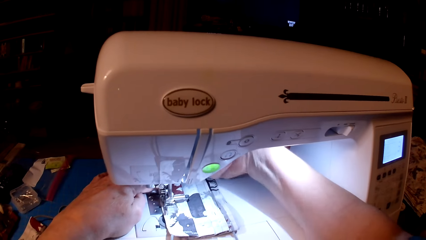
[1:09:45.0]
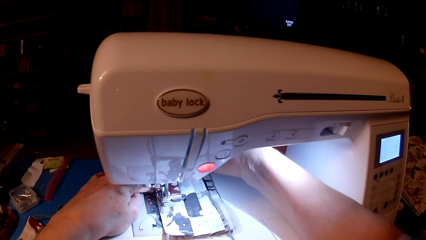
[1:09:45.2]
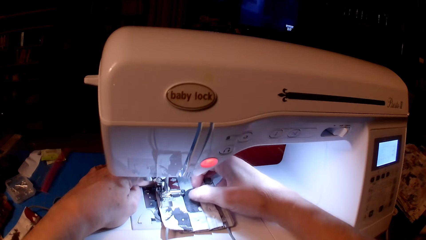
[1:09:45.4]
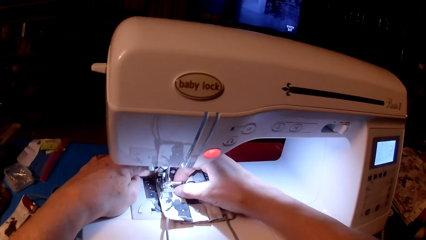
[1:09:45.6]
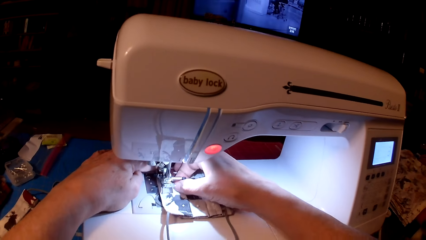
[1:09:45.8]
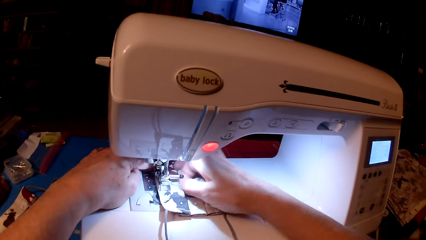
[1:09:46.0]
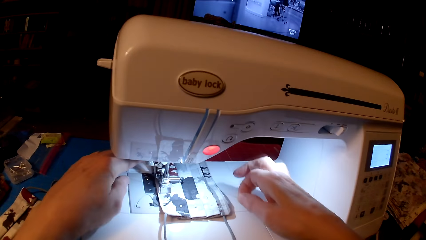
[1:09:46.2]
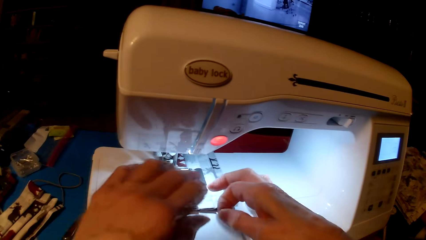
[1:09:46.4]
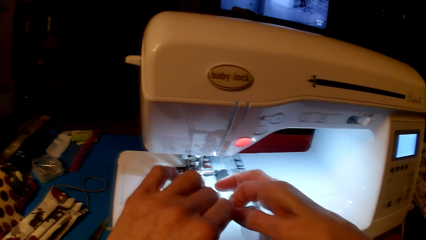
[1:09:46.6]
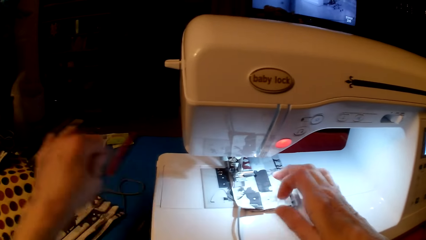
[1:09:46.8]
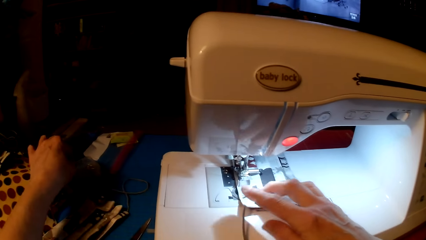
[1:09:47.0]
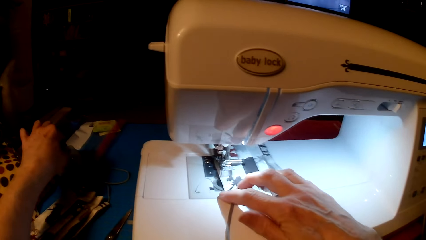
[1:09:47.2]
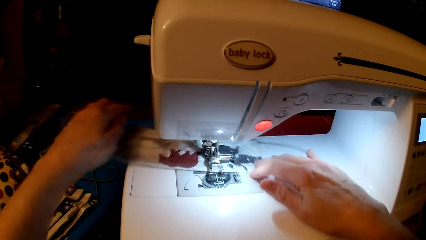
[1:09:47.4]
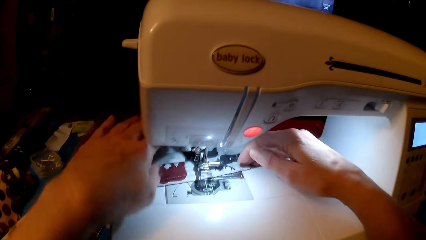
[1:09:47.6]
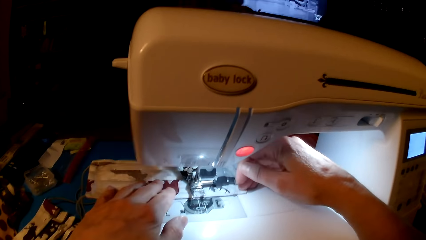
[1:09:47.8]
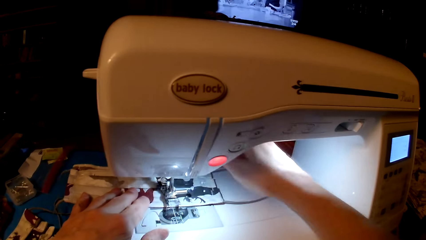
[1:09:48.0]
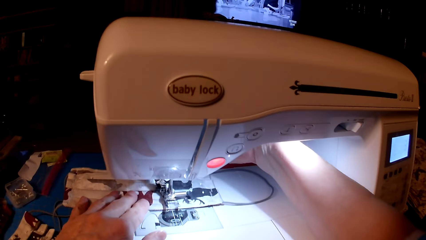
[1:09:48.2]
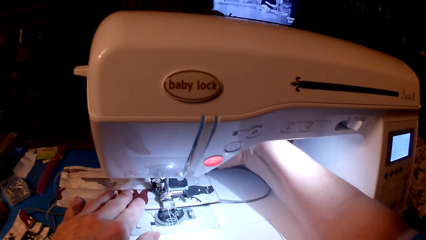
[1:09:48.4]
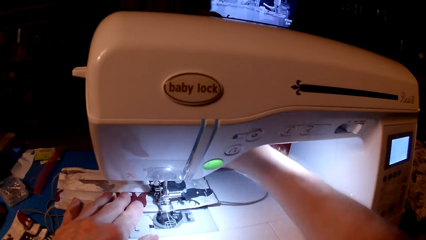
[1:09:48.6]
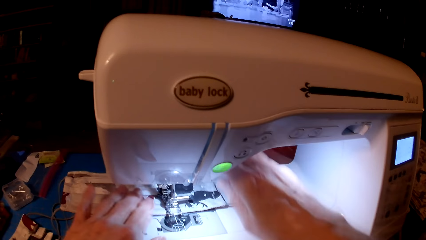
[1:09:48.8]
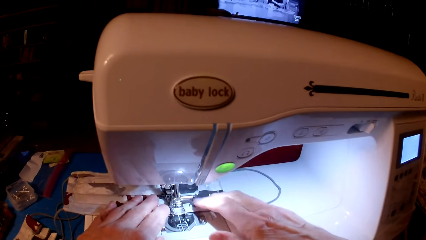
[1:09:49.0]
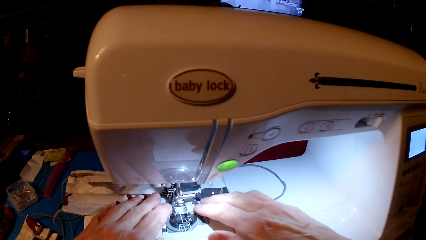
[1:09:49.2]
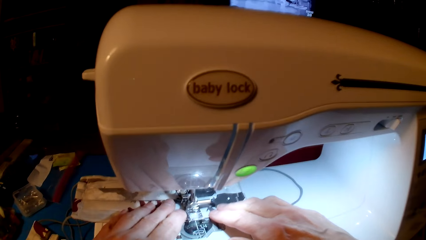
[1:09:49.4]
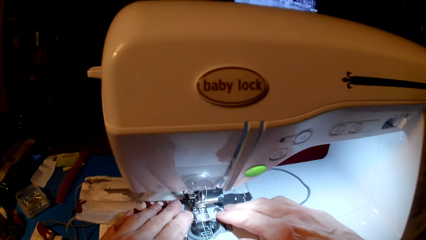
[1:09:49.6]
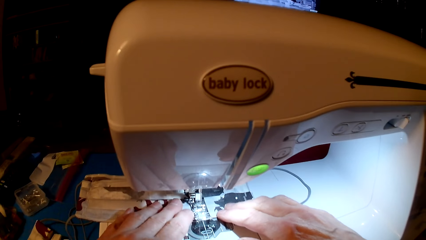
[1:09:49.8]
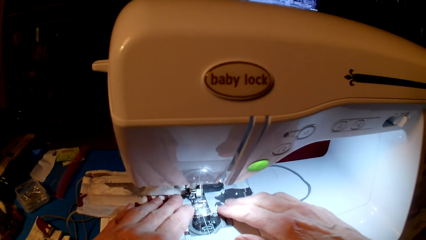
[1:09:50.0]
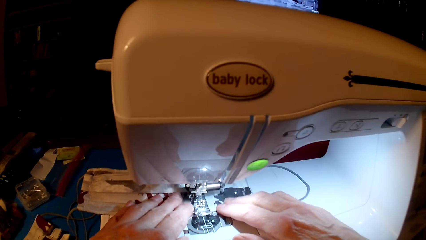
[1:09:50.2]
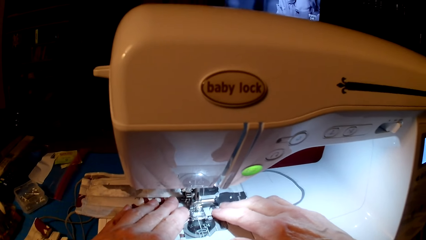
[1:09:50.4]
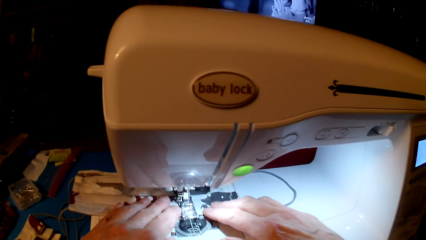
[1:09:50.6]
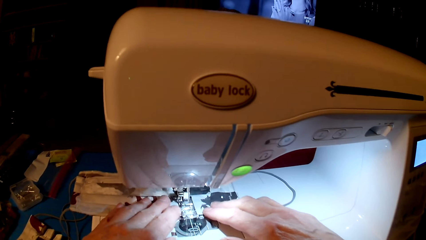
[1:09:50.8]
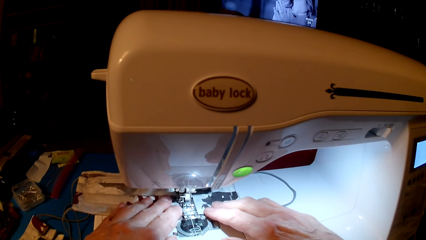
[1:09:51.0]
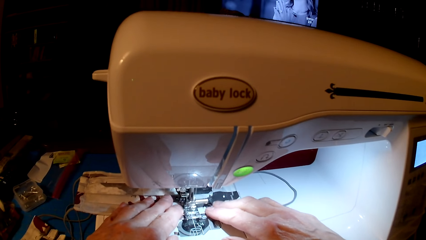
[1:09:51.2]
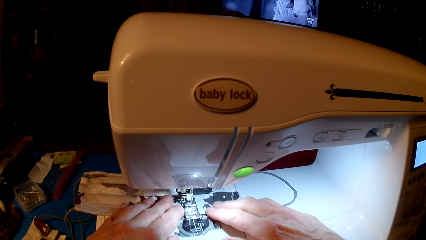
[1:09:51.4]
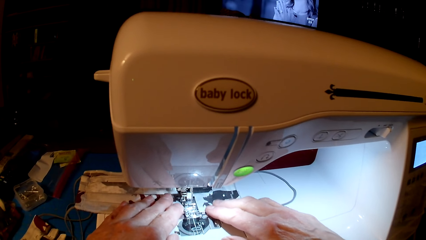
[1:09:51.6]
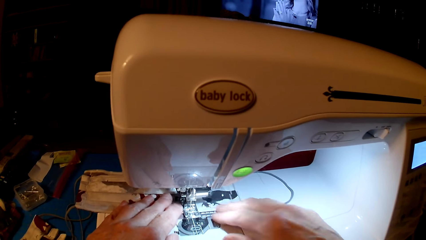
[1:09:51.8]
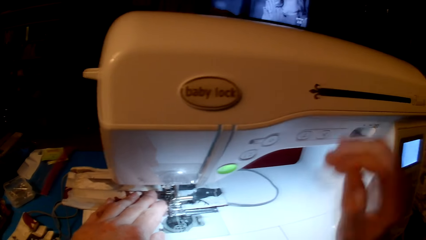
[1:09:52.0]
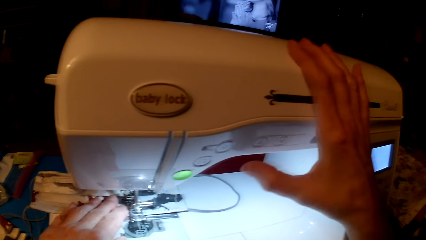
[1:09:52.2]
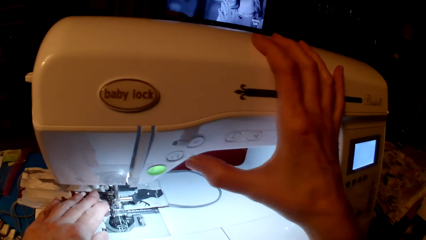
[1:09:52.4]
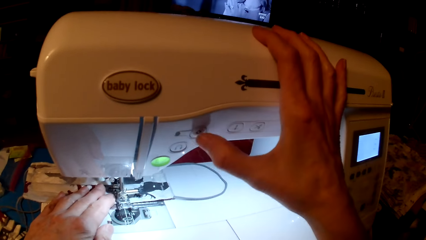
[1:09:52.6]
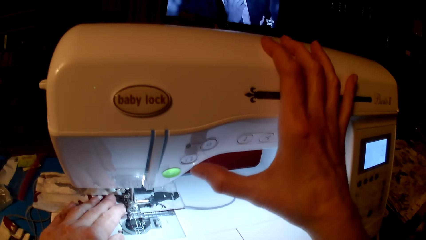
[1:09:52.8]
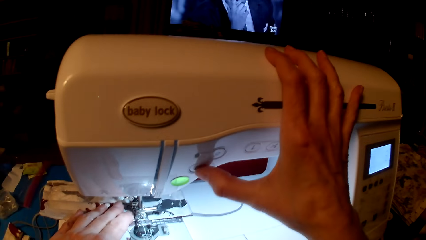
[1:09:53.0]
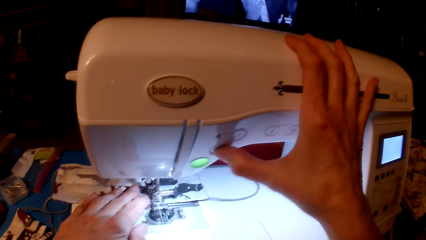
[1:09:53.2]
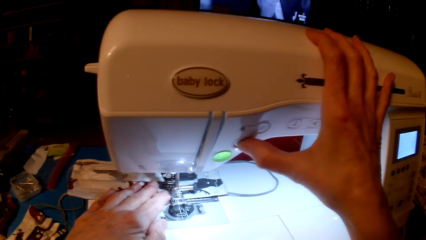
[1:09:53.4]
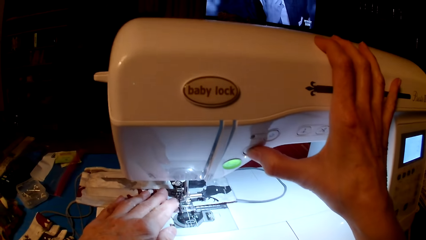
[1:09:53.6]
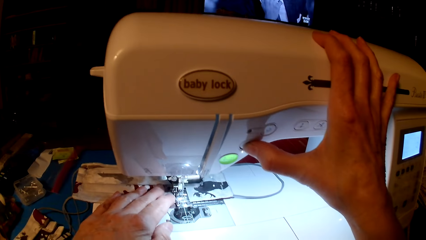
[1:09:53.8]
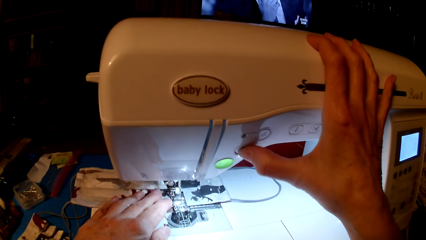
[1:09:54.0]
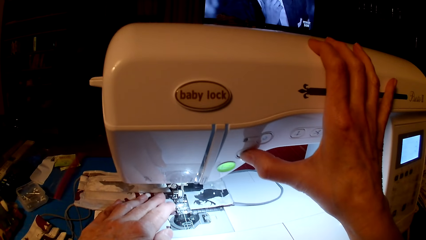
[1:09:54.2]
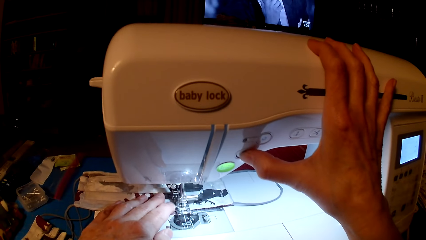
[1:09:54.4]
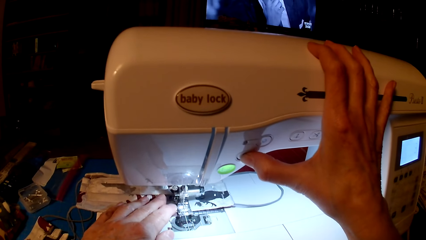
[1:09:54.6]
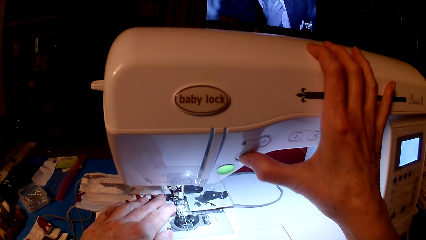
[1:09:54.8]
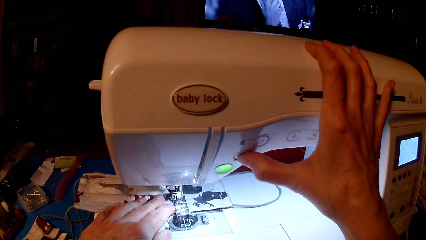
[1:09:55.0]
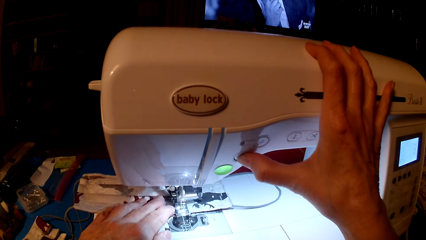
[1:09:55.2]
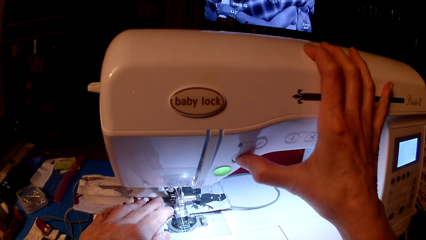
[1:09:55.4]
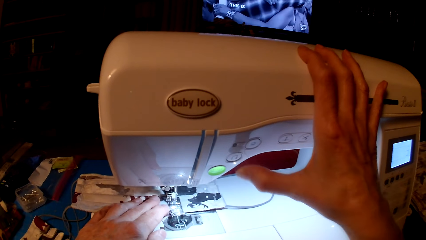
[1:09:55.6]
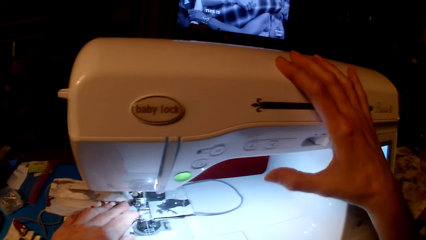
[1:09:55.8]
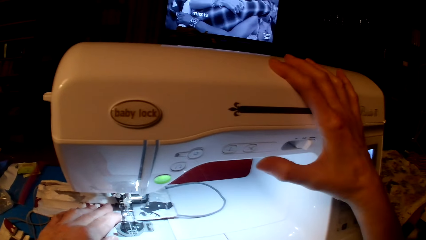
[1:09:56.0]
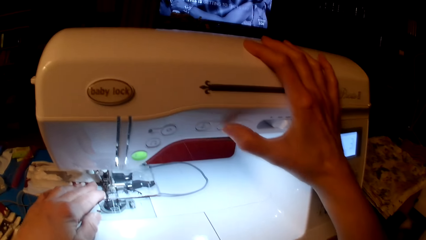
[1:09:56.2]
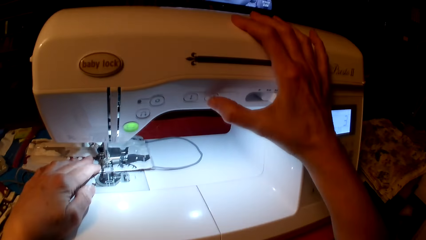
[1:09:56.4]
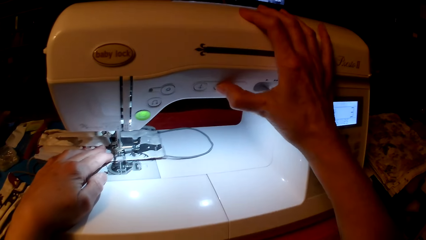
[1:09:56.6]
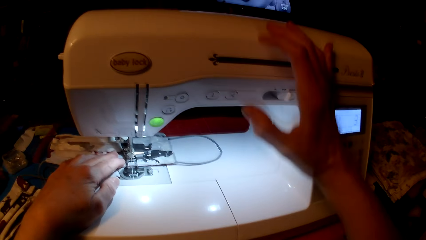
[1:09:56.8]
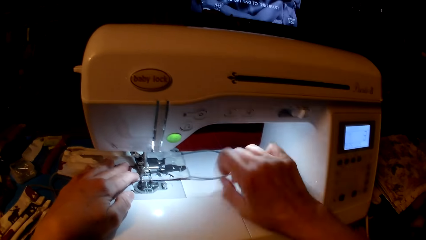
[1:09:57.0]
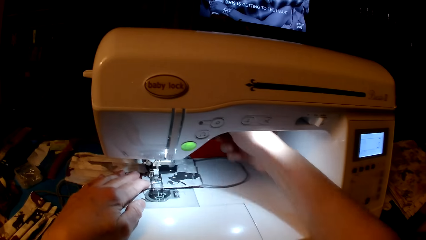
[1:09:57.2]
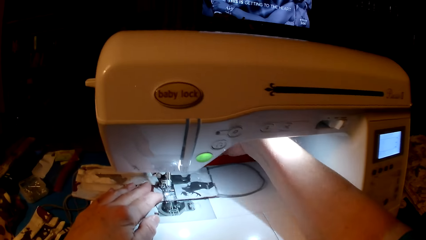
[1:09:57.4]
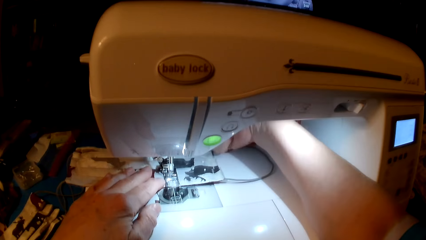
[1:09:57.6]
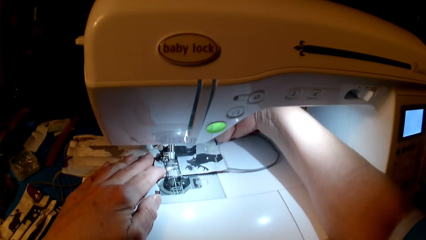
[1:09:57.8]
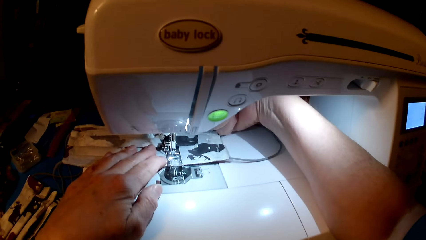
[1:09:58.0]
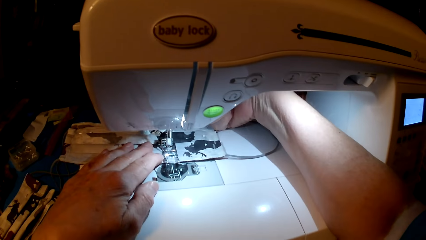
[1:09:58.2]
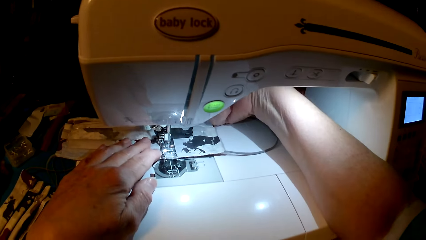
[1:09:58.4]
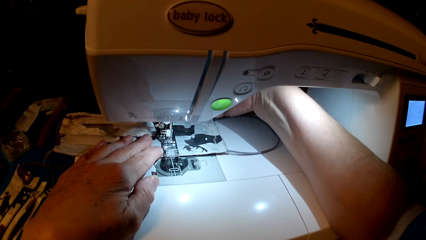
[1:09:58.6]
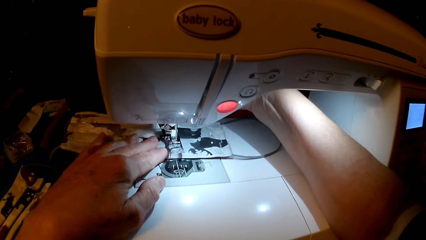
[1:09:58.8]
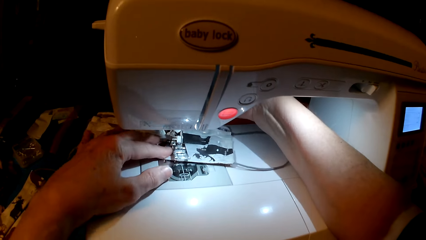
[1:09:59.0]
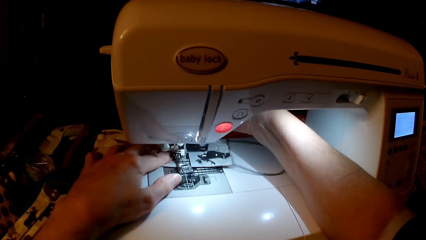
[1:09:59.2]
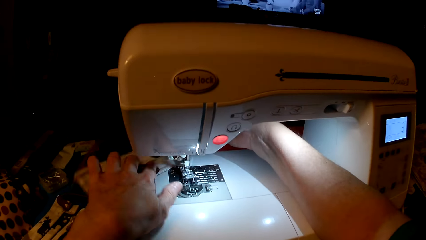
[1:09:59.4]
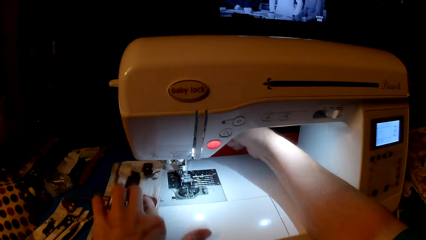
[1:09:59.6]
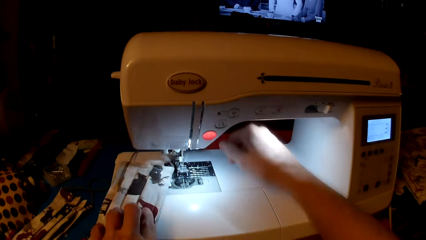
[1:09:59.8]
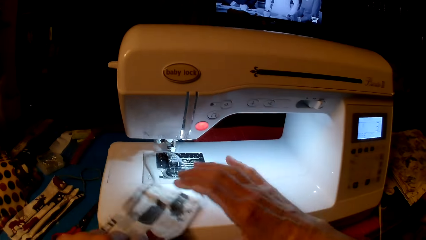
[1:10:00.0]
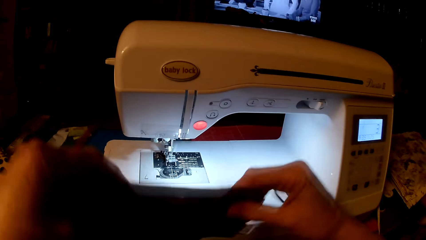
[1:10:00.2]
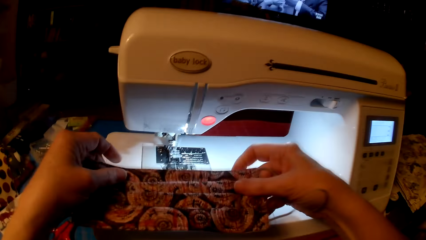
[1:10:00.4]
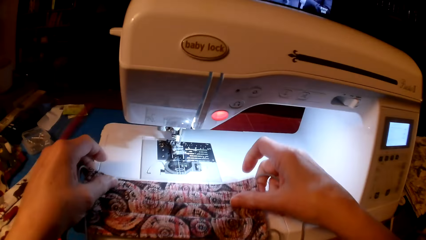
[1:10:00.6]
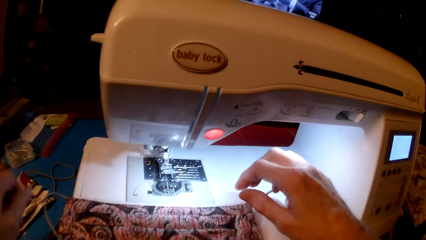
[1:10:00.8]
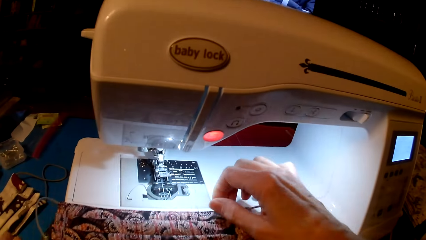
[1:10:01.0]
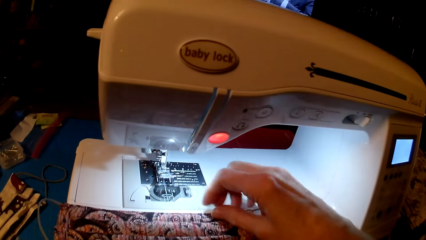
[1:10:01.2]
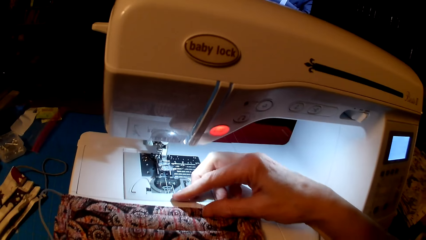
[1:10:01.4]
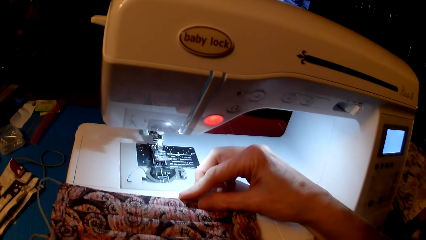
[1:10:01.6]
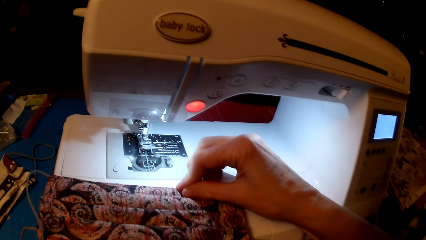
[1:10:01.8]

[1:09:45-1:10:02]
The camera wearer removes a pin. They roll fabric. They sew. They press the sewing machine. They sew. They pick up the fabric.
